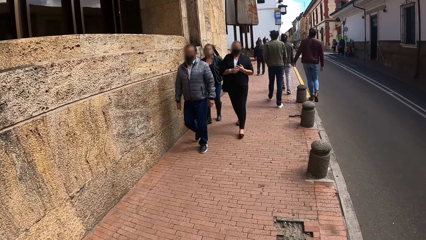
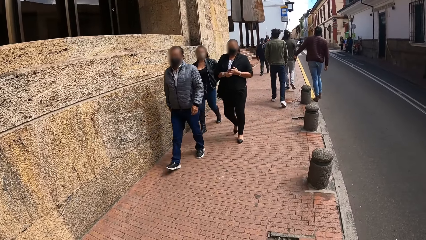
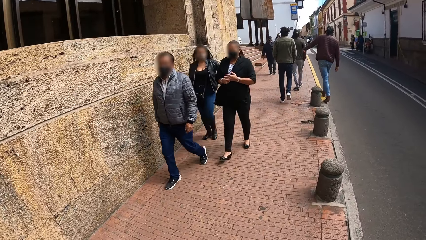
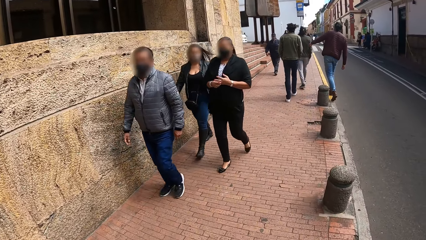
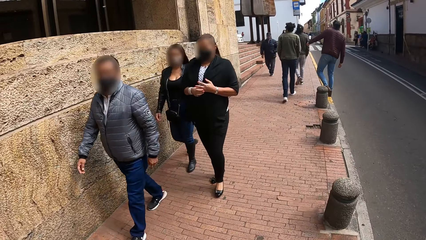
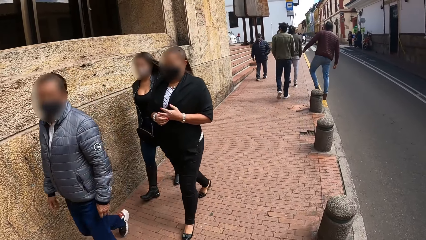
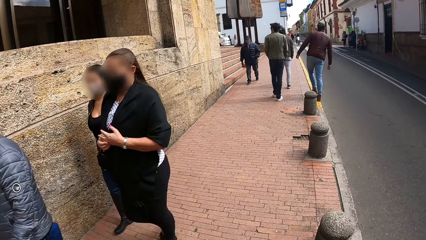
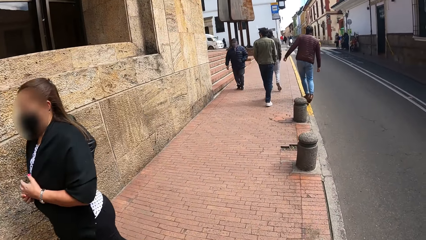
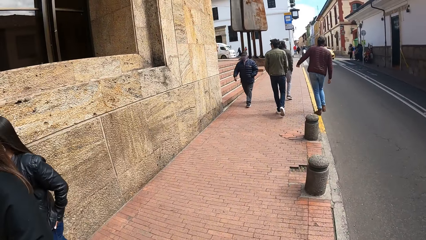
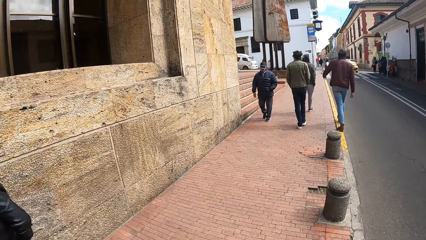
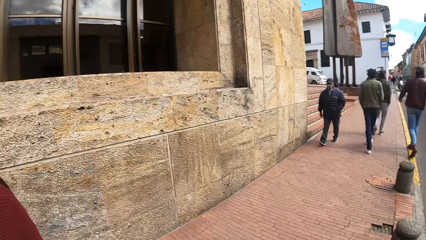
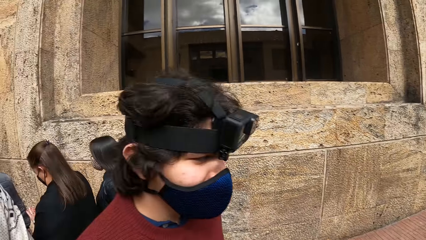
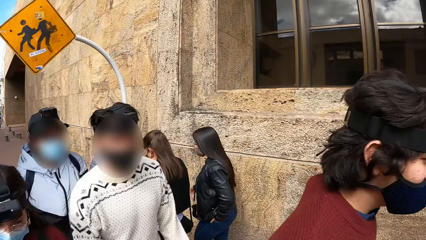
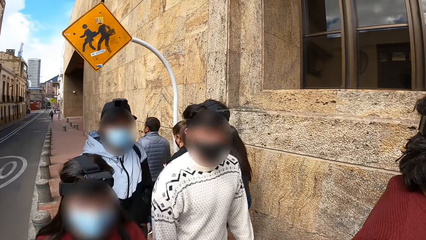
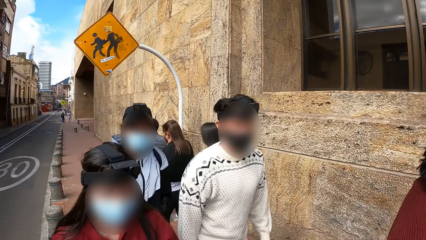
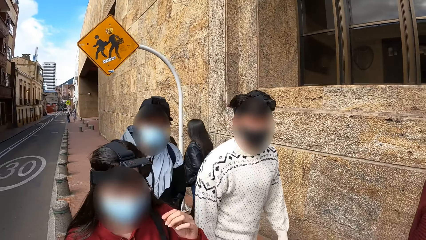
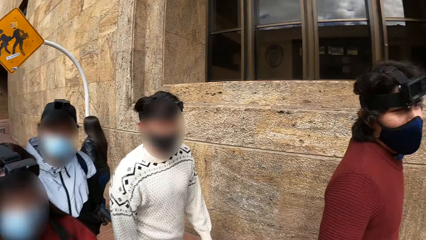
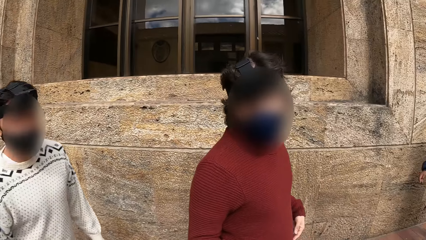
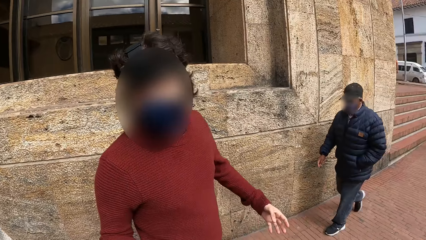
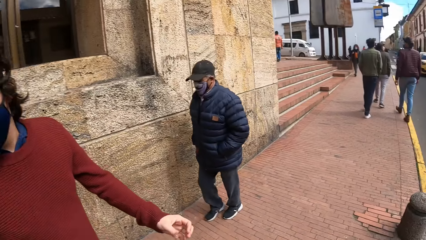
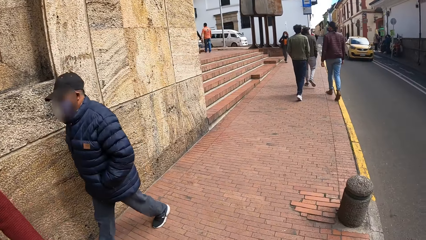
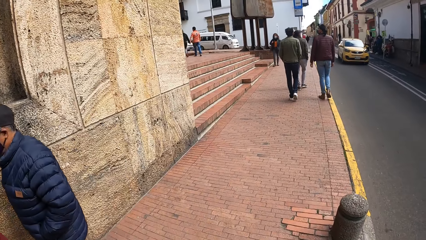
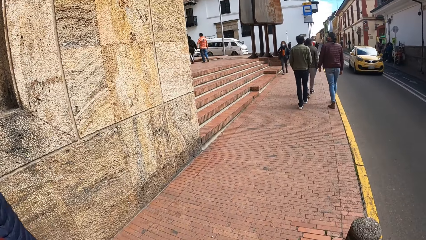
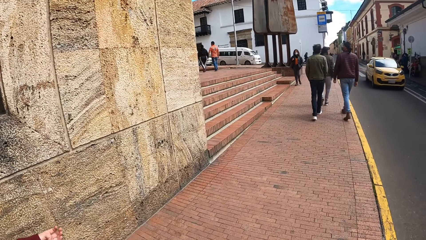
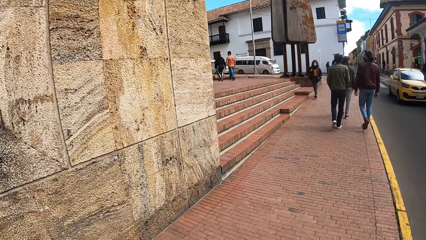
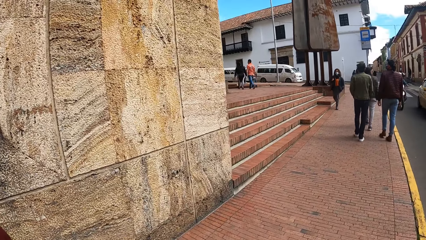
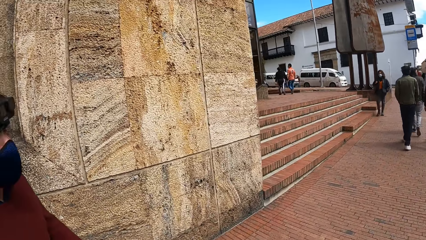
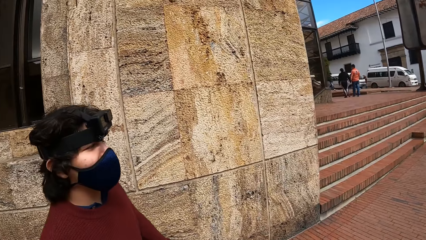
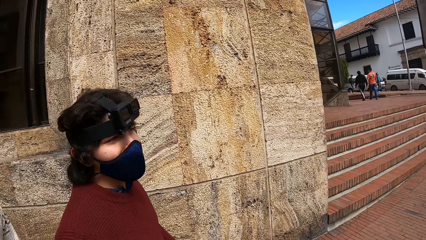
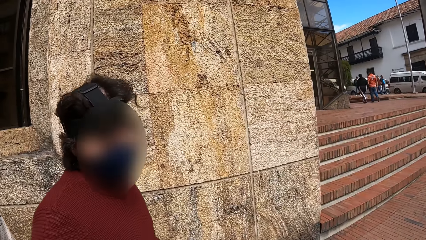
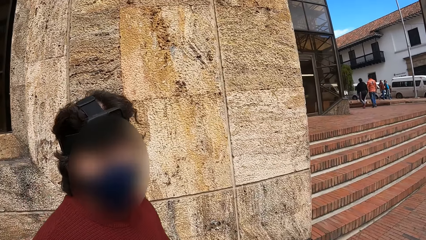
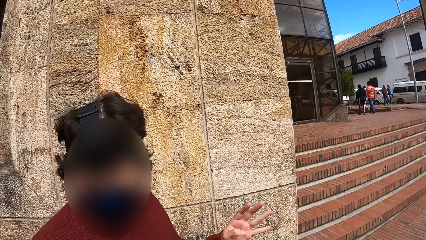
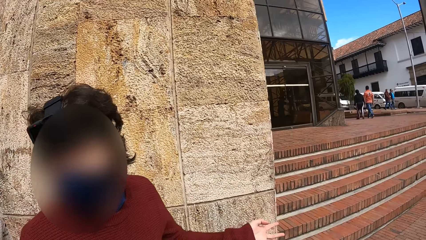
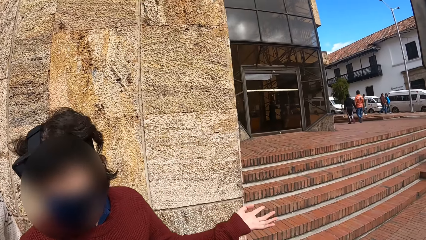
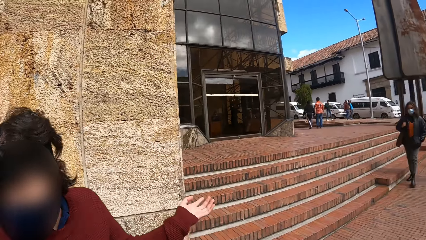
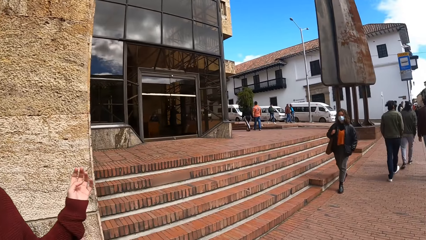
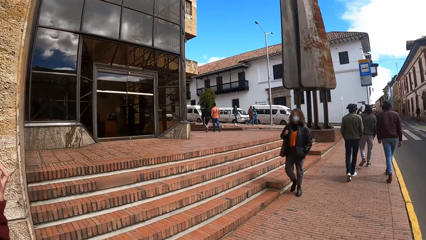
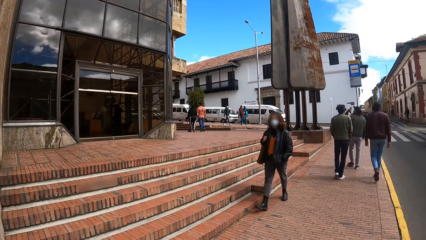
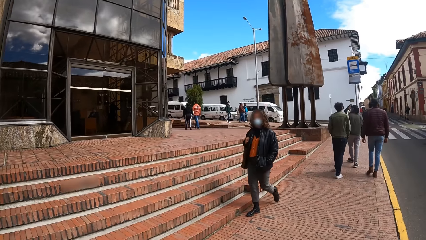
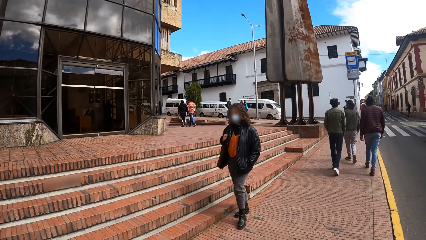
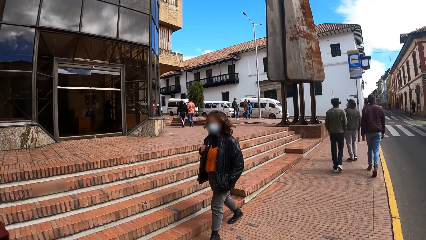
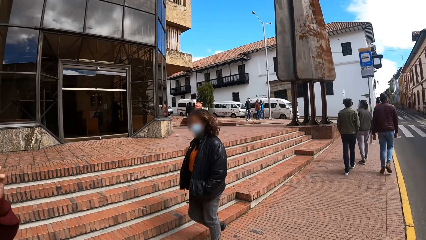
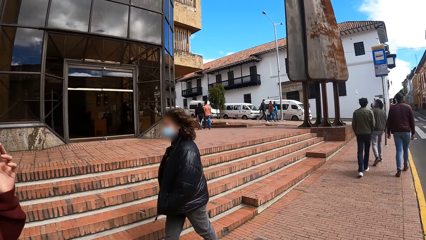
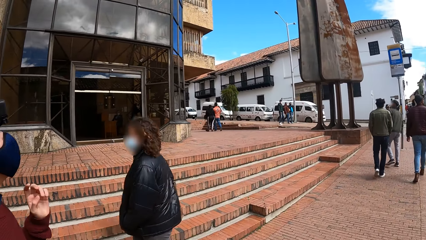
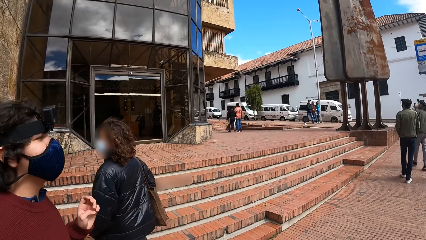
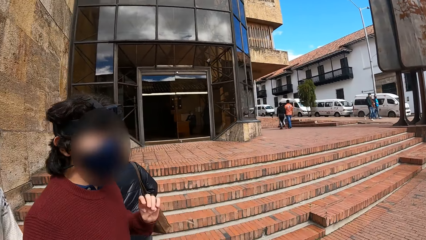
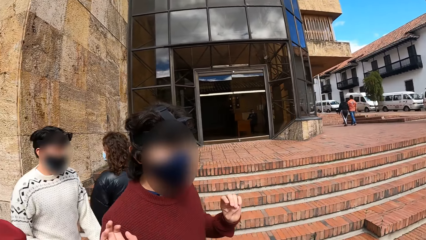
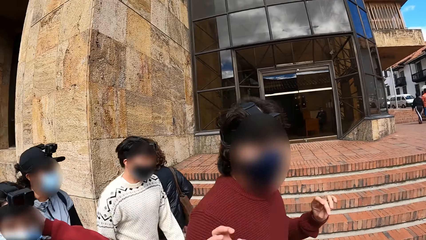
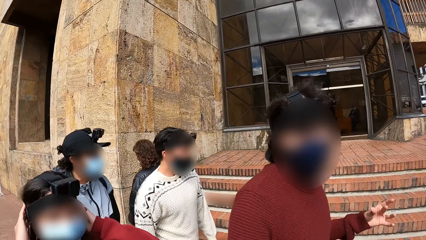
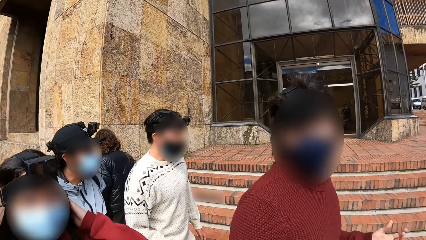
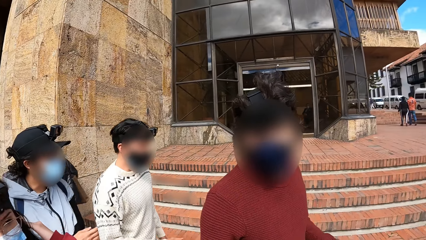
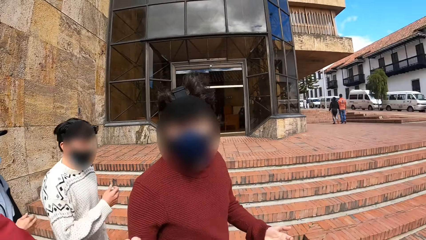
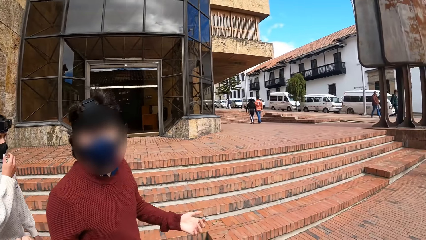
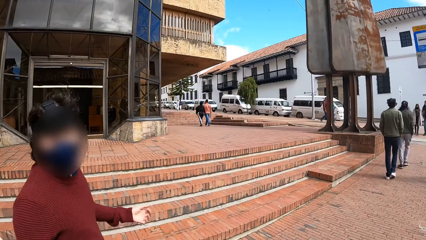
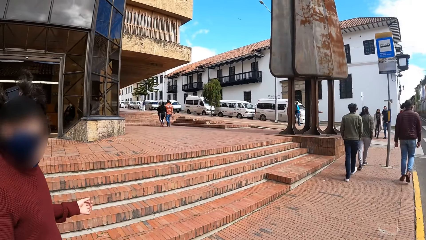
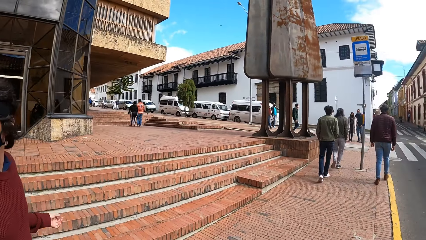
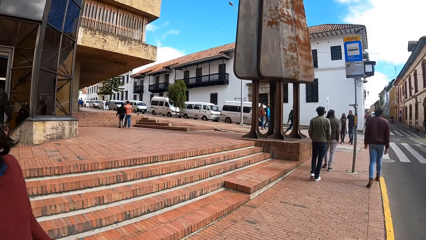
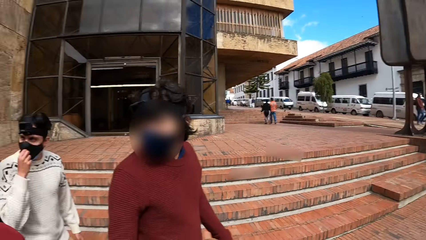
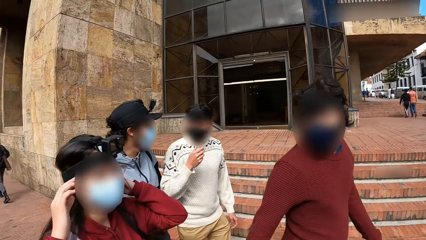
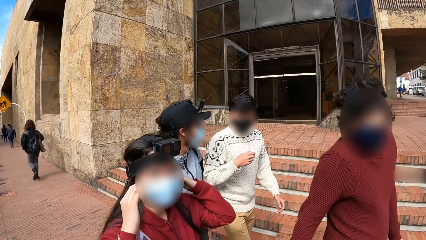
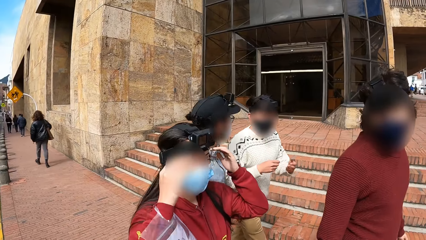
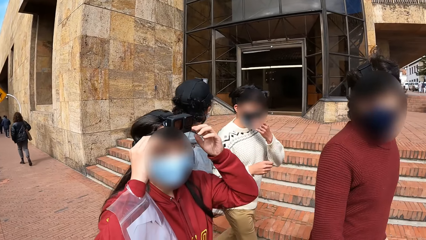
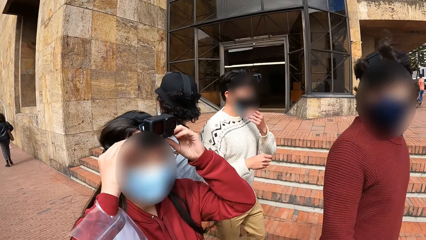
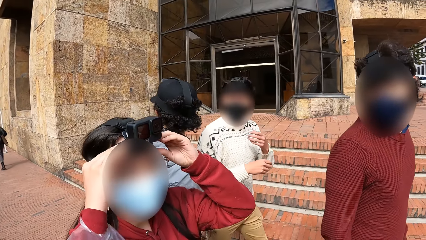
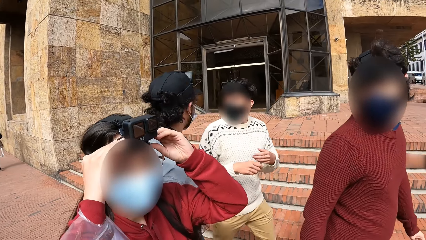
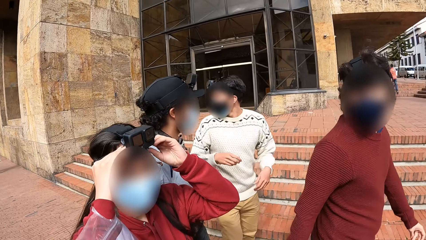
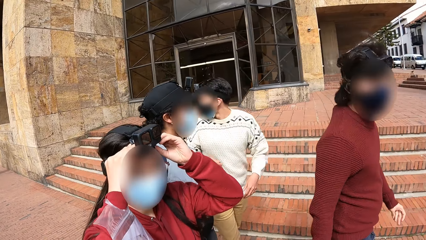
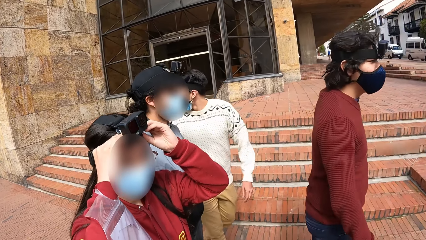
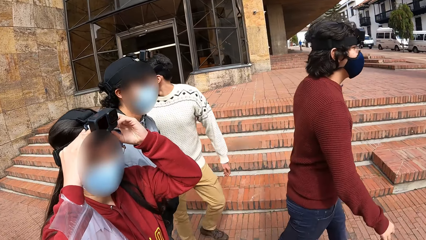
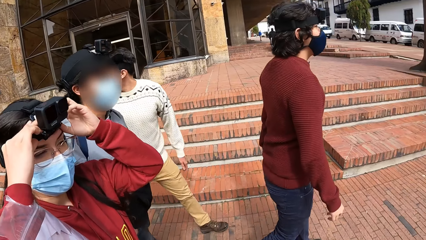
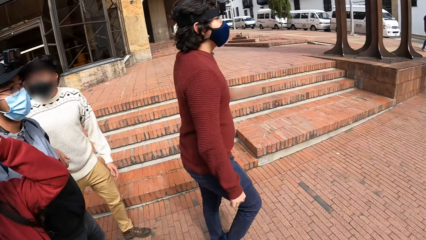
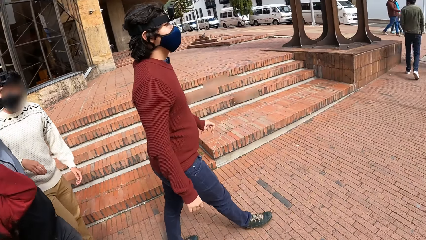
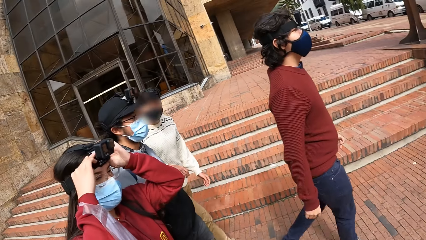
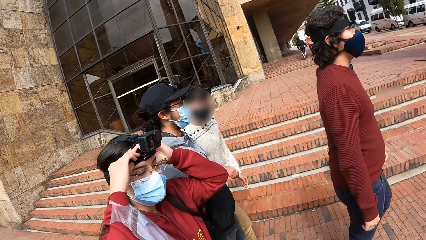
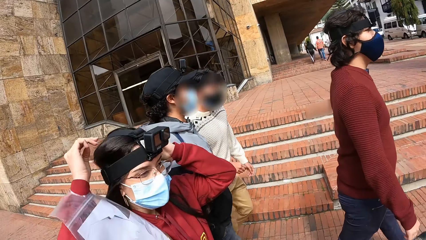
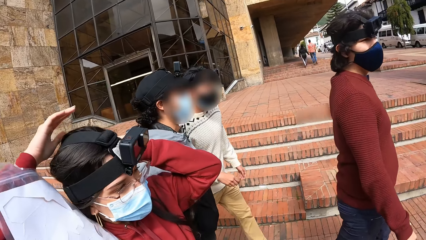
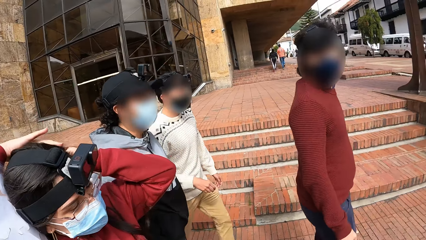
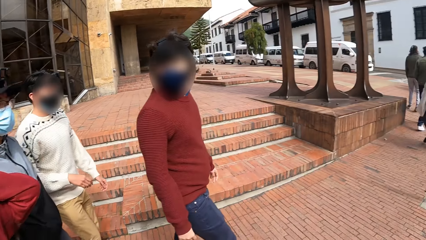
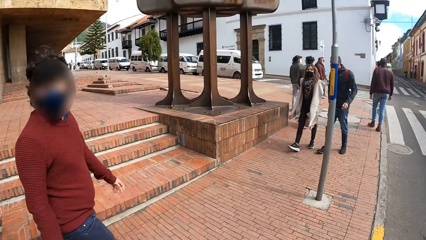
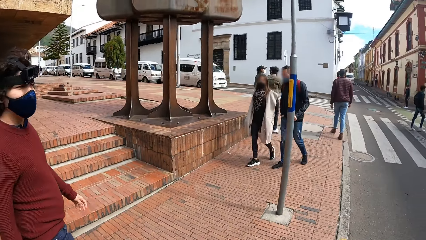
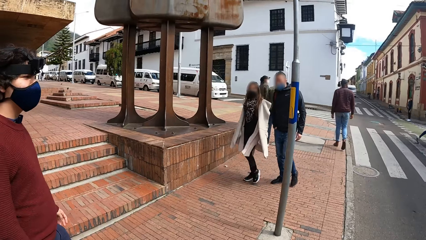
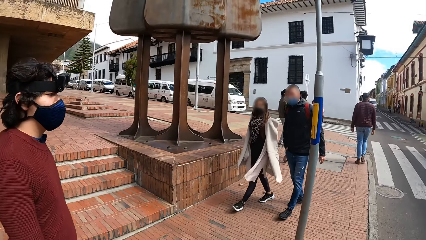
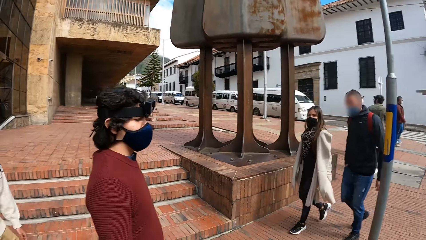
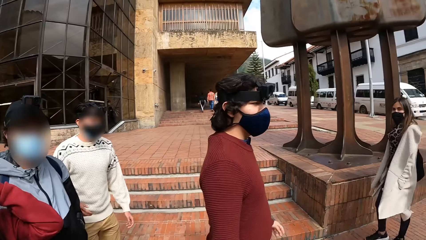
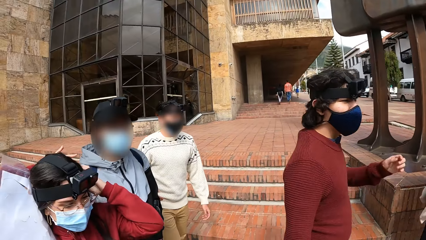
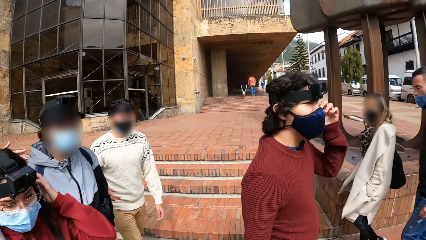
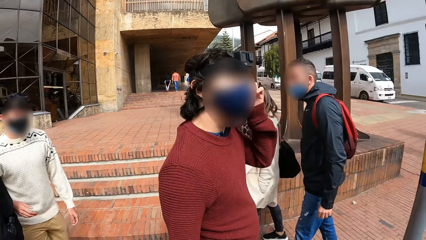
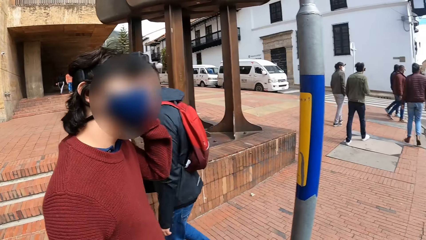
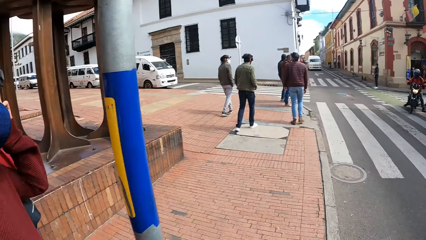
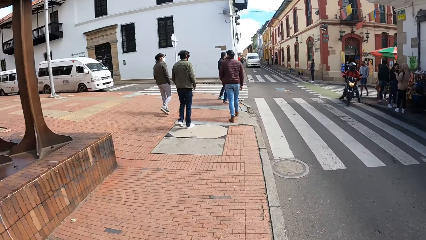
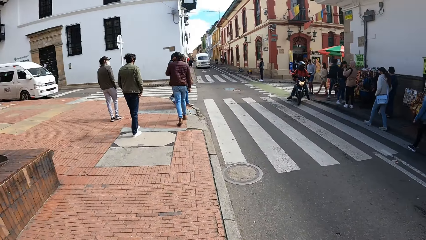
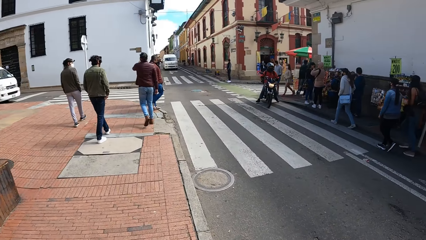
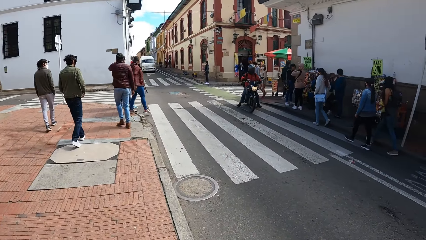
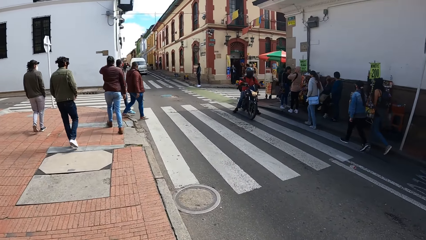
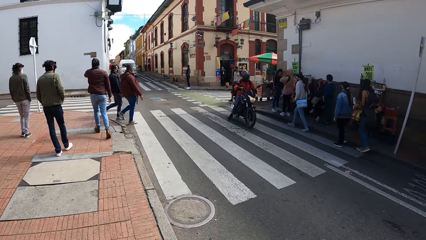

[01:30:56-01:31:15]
The camera wearer walks on a road pavement in the streets. The woman touches her ears with her hands. She adjusts the camera on her head with her hands. The man touches his left ear with his left hand.
